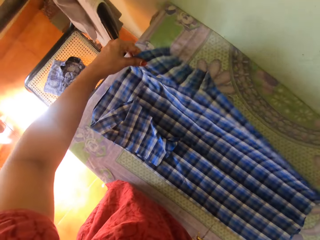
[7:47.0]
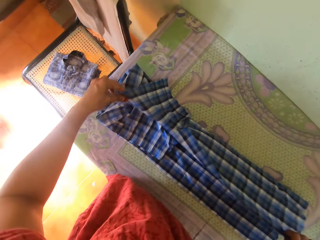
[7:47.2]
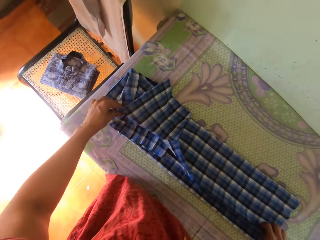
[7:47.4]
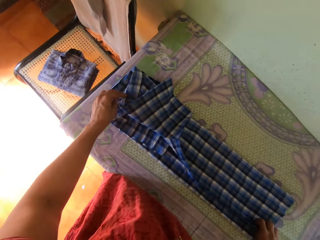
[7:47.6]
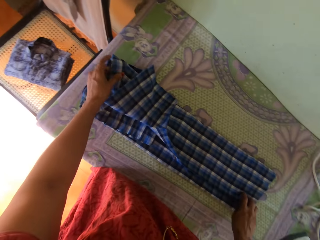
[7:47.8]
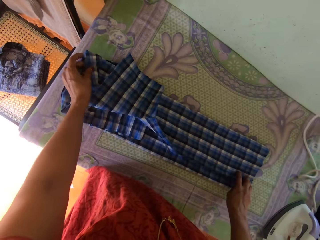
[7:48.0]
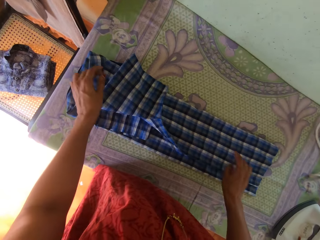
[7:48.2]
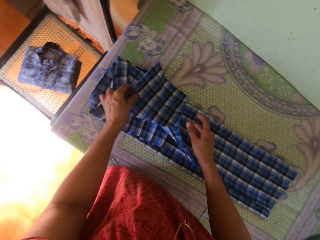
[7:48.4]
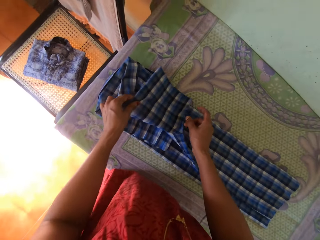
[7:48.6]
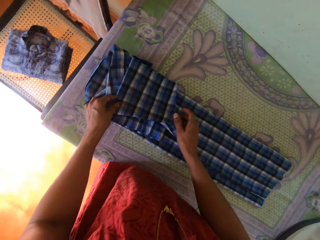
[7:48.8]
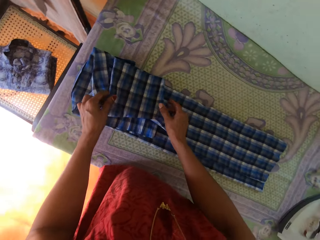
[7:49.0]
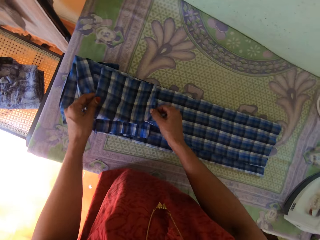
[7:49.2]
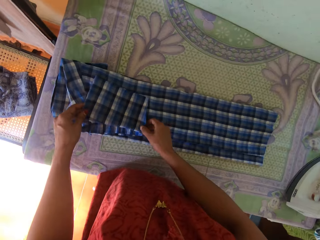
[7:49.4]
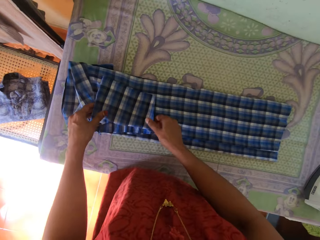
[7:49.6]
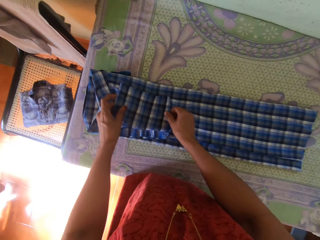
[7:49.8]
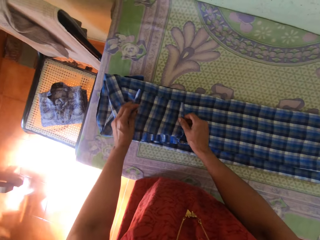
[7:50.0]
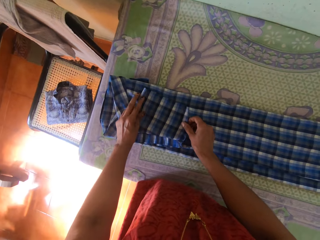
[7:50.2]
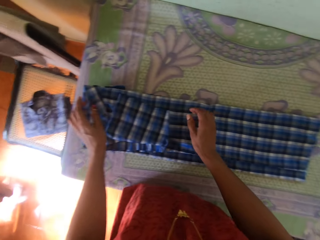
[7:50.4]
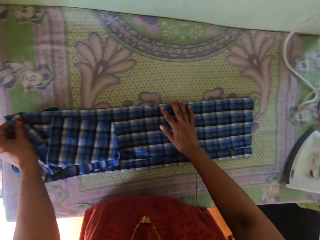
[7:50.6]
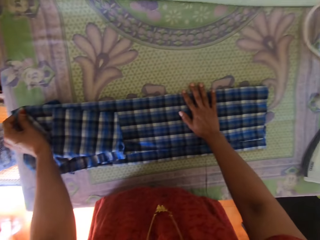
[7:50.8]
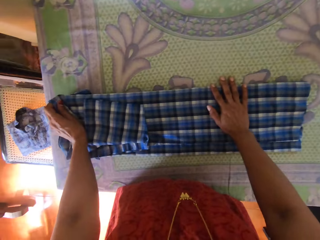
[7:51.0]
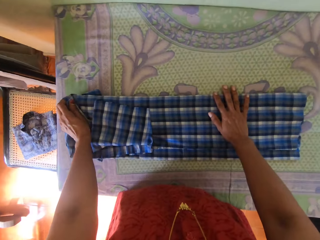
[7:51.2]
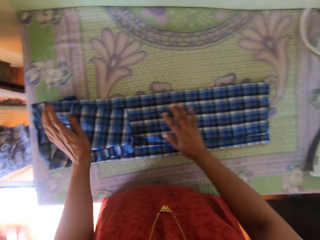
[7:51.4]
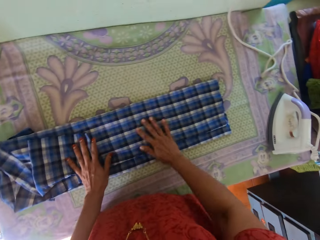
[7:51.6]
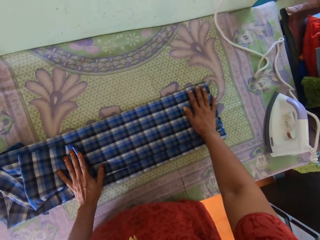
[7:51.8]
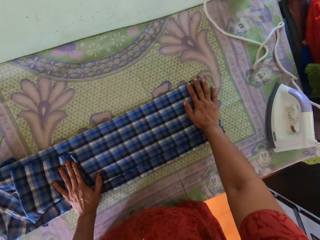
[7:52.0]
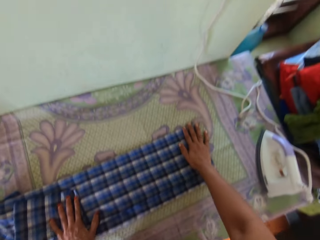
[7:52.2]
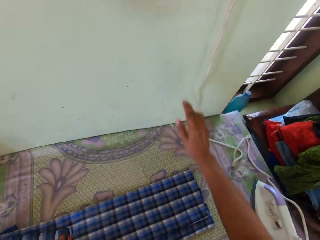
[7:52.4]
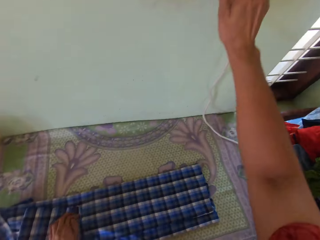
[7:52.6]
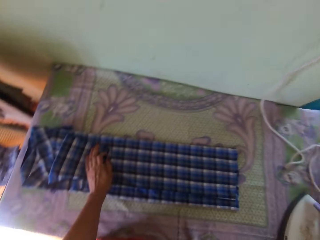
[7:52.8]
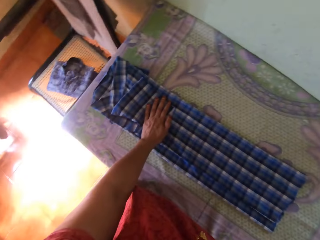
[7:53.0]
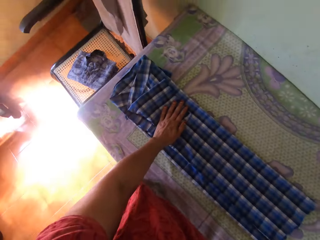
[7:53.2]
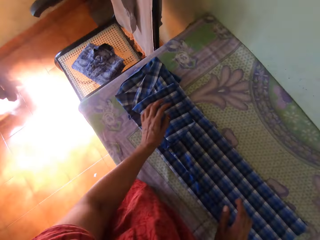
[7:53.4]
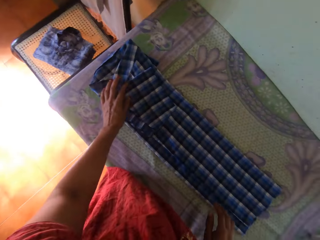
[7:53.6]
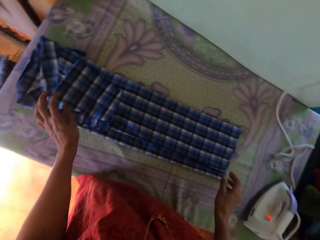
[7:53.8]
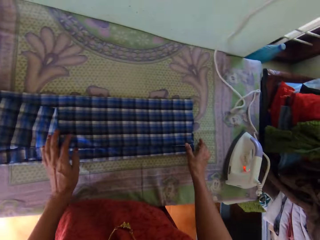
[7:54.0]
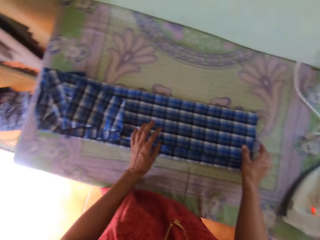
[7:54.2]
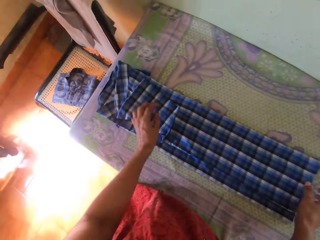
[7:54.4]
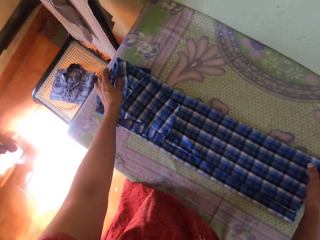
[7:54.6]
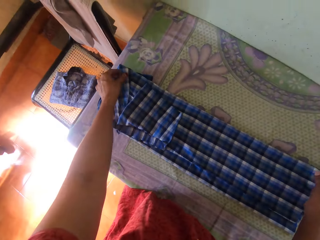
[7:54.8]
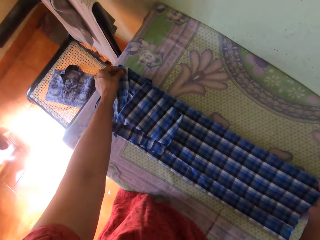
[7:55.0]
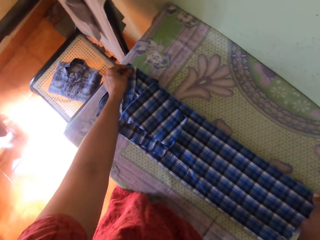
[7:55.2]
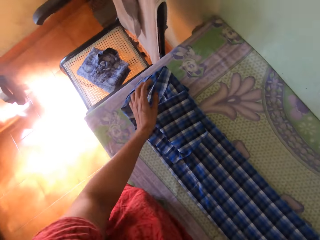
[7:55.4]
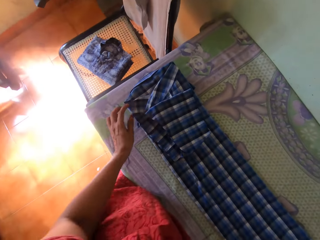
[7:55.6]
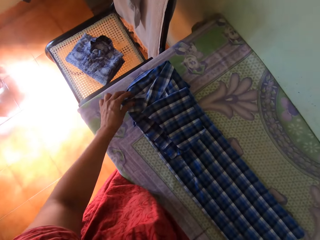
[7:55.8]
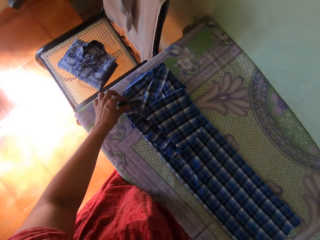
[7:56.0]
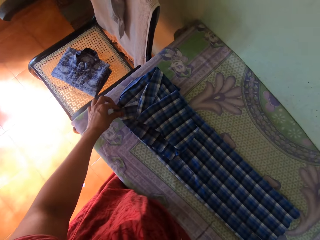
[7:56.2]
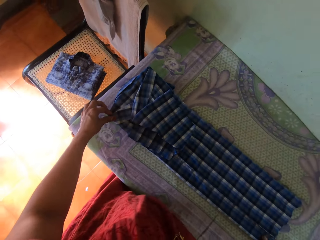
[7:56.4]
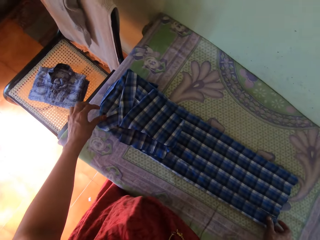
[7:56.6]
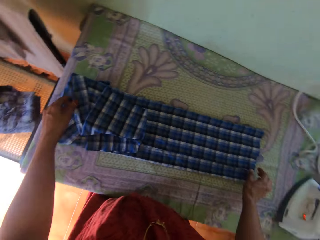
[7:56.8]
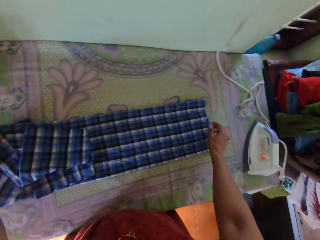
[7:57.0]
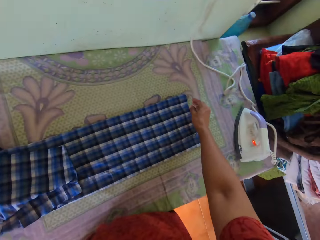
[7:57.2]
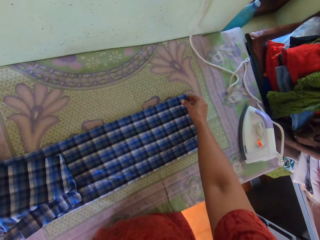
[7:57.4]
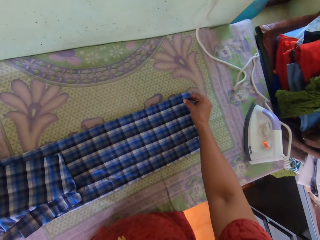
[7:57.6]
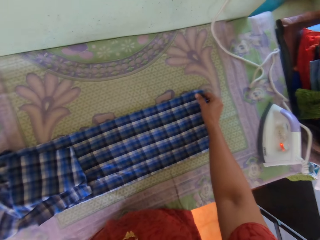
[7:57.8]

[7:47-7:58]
The camera wearer folds the shirt with his hands. He holds the shirt. He aligns the shirt. He switches off the switch. He adjusts the shirt with his hands.

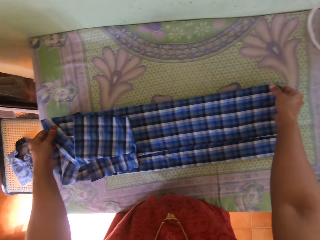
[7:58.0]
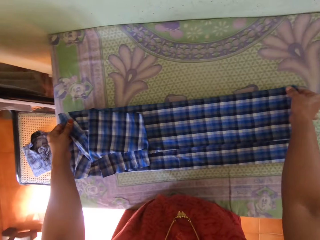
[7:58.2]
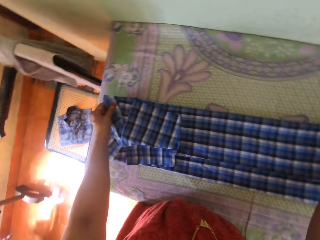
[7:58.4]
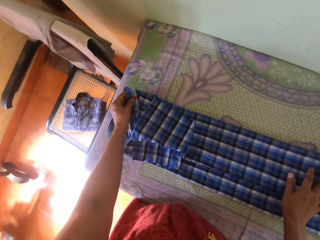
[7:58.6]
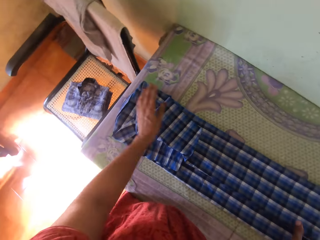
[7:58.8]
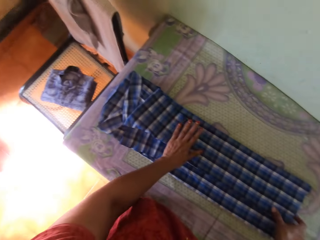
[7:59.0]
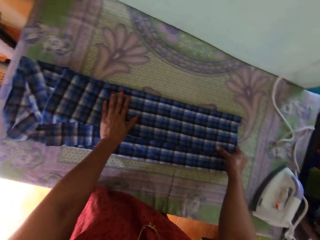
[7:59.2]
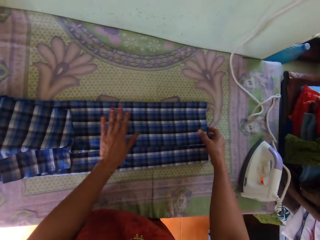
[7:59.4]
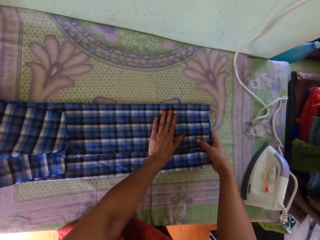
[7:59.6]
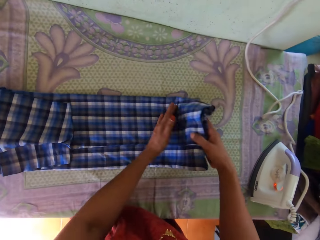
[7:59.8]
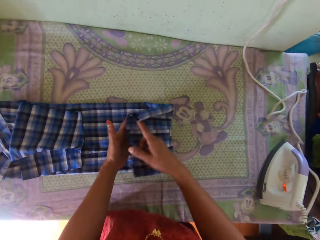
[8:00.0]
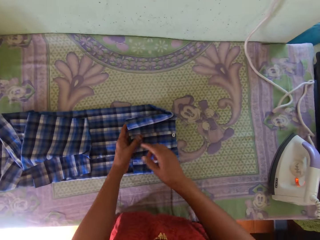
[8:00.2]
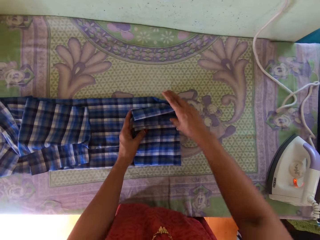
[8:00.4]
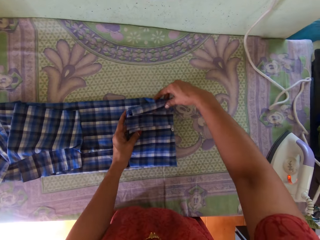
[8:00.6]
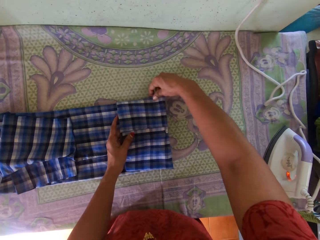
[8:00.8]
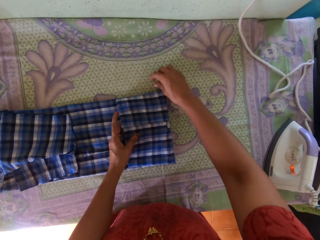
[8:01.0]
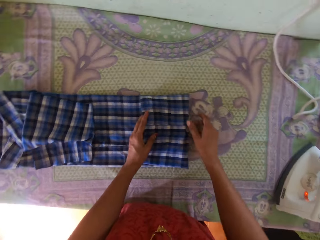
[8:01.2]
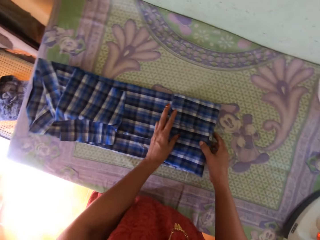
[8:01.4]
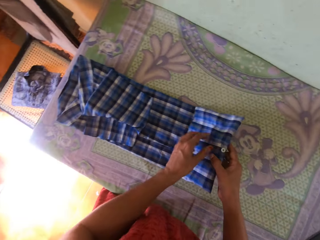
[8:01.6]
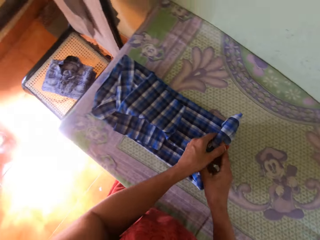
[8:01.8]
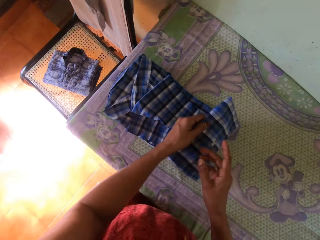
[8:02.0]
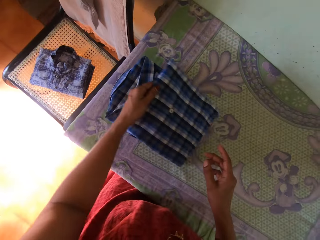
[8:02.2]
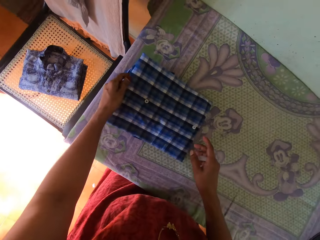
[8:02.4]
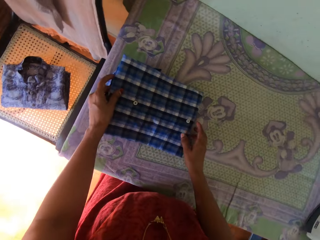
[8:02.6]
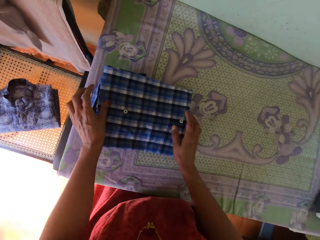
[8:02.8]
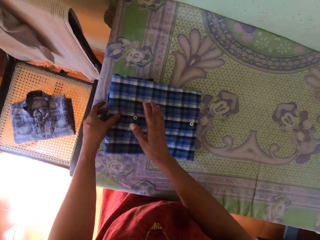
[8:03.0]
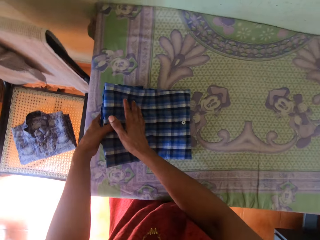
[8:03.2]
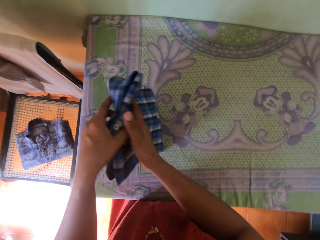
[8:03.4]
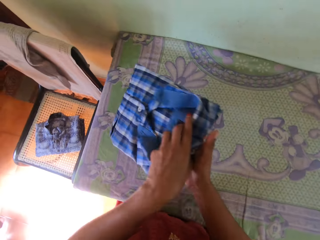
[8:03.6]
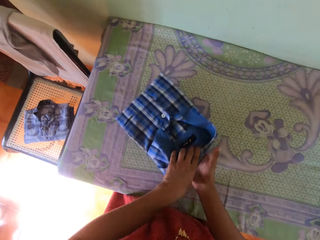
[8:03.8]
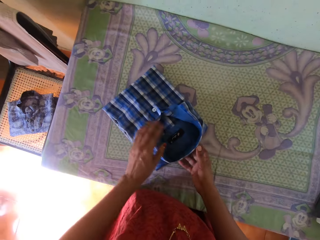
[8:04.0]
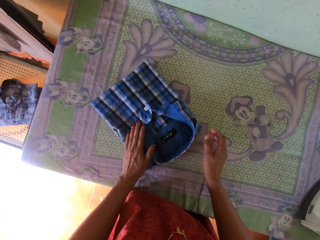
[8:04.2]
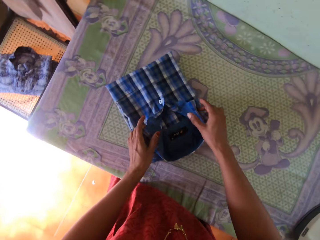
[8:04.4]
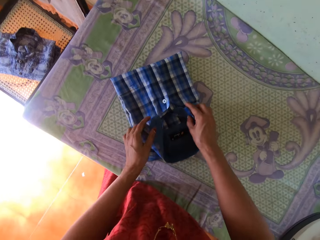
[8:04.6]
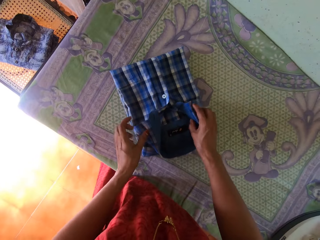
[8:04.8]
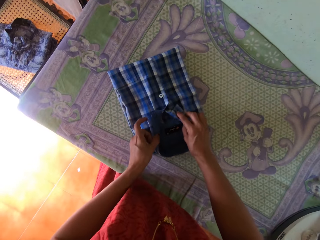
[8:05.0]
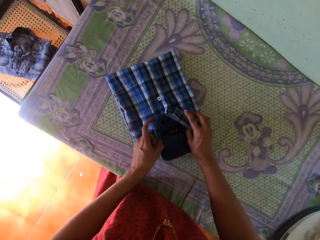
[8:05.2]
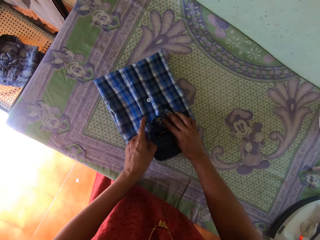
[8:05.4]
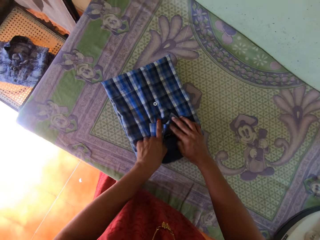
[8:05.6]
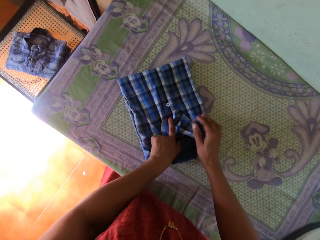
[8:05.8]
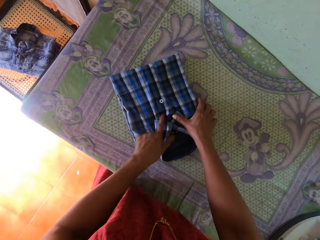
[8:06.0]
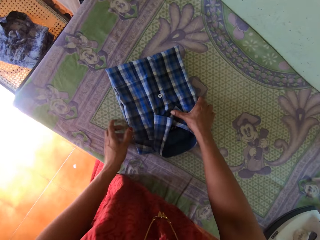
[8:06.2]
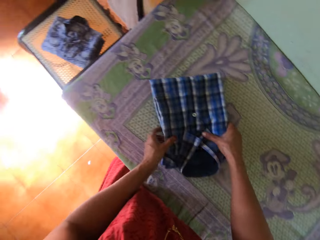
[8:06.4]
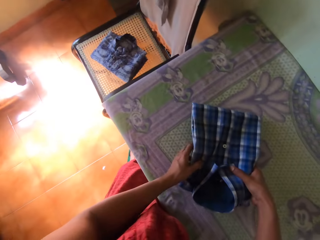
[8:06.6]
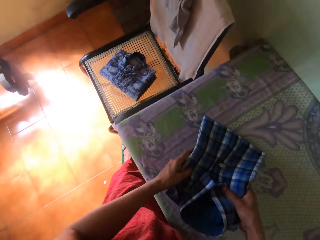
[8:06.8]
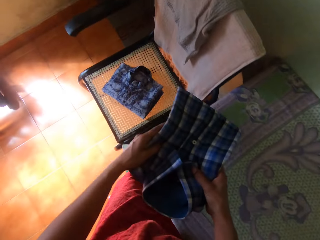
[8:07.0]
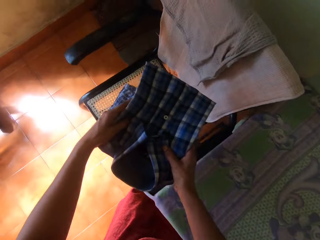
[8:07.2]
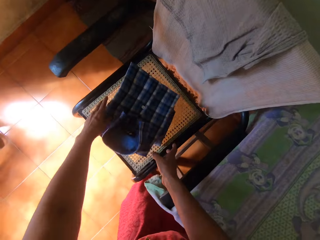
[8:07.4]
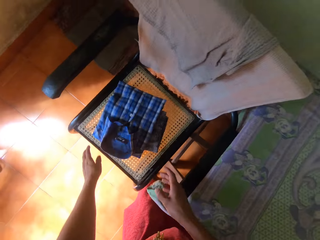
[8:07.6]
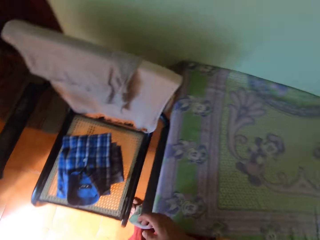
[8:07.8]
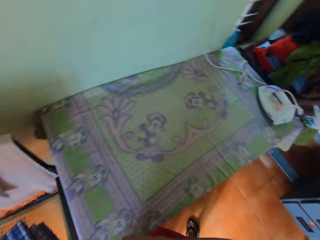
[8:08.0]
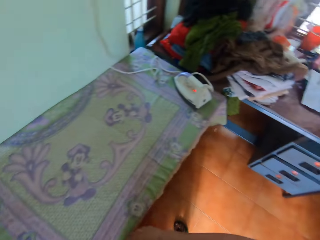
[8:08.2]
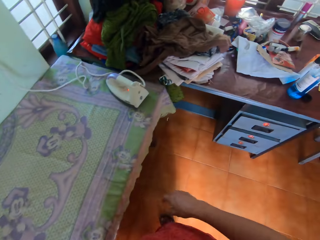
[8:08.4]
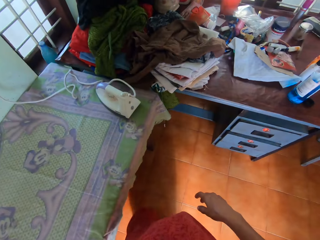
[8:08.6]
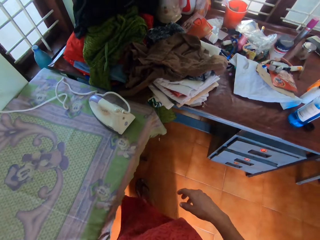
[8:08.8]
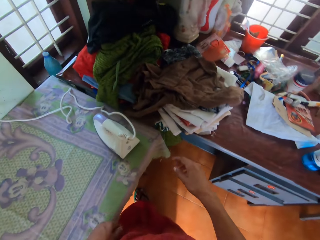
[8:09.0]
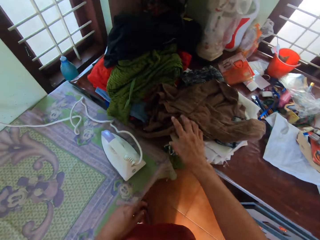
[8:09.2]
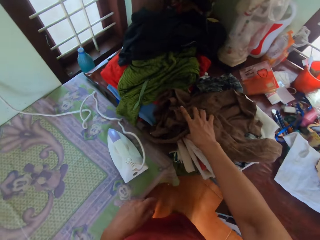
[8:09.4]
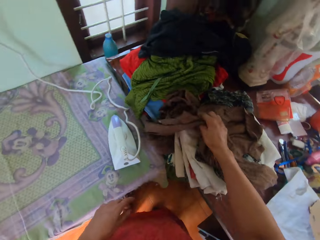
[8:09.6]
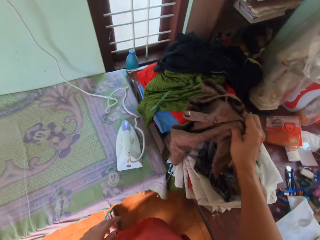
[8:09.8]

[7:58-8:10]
The camera wearer folds the shirt with his hands. He lifts the shirt with his hands. He places the shirt on the table. He adjusts the shirt with his hands. He picks up the shirt. He places the shirt on the chair. He walks around the house.
